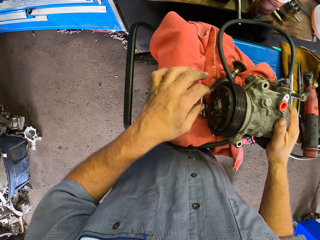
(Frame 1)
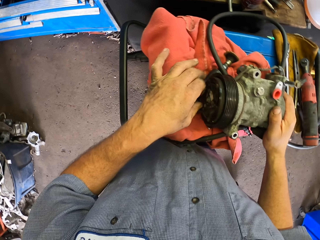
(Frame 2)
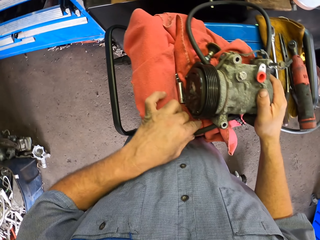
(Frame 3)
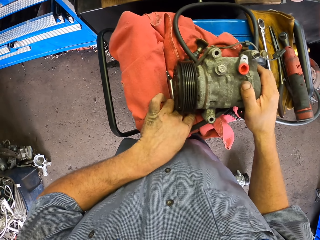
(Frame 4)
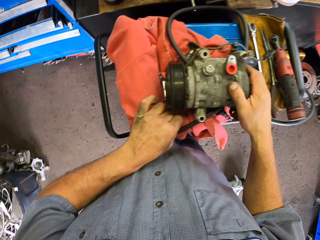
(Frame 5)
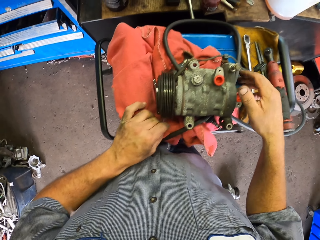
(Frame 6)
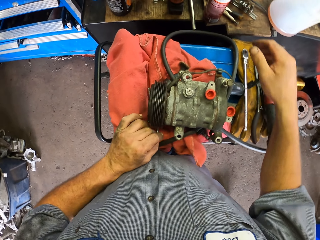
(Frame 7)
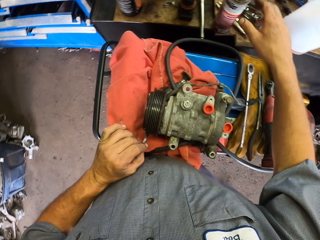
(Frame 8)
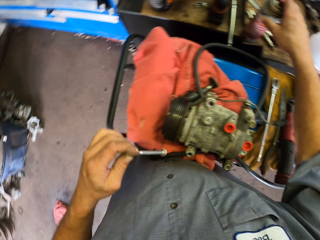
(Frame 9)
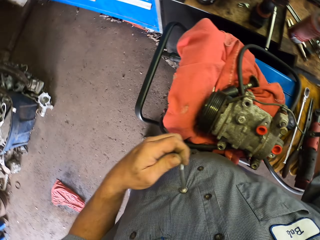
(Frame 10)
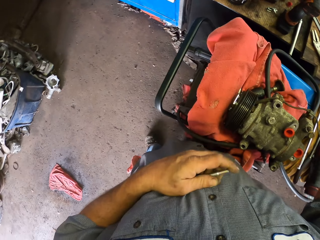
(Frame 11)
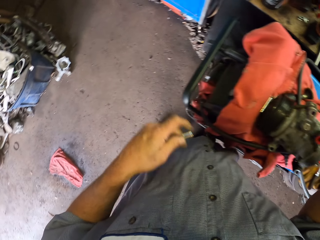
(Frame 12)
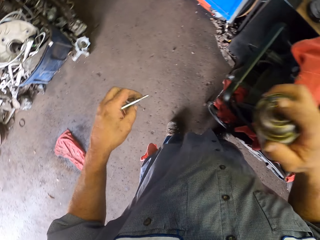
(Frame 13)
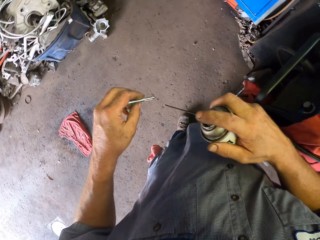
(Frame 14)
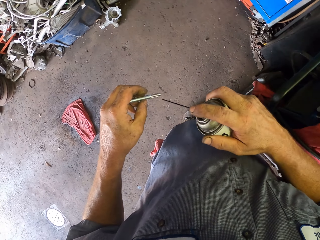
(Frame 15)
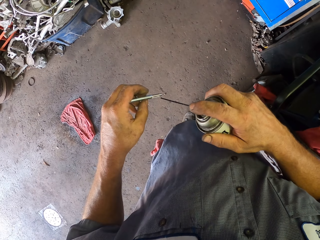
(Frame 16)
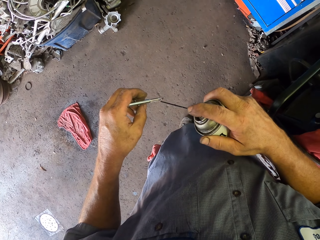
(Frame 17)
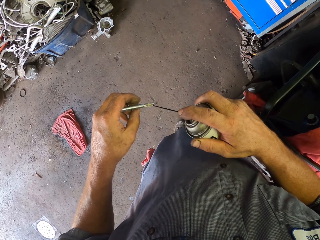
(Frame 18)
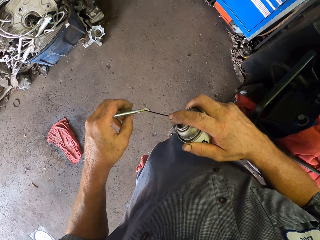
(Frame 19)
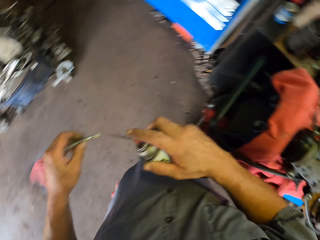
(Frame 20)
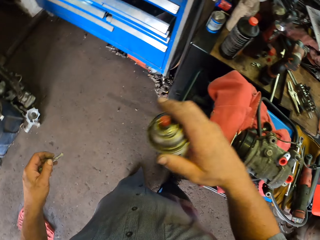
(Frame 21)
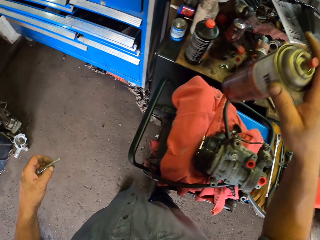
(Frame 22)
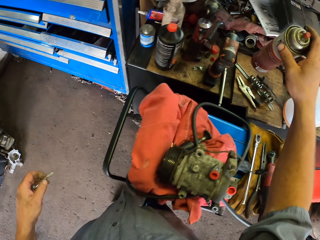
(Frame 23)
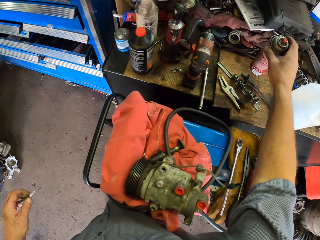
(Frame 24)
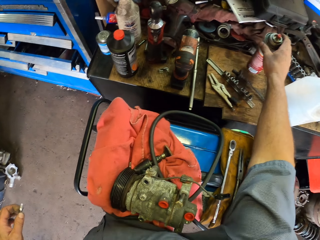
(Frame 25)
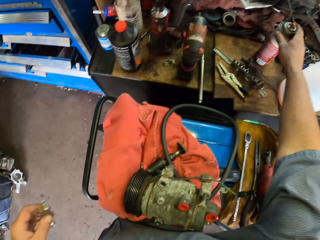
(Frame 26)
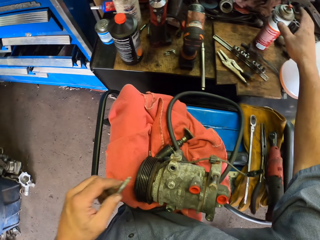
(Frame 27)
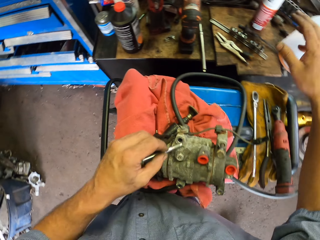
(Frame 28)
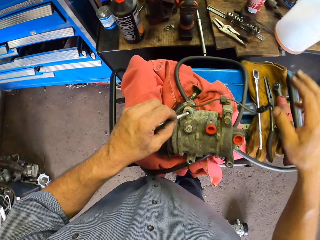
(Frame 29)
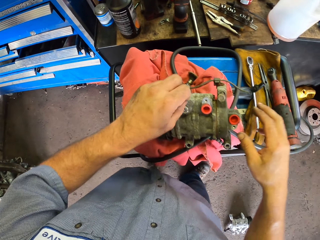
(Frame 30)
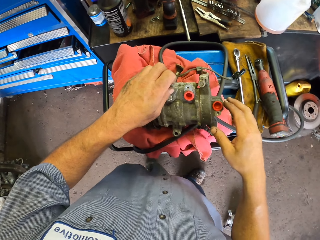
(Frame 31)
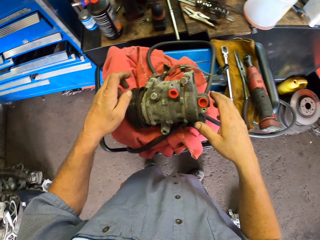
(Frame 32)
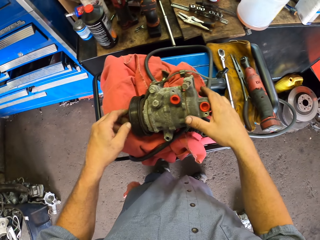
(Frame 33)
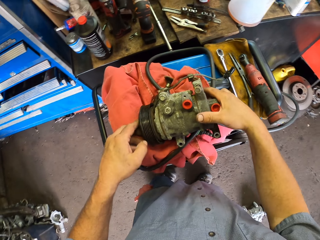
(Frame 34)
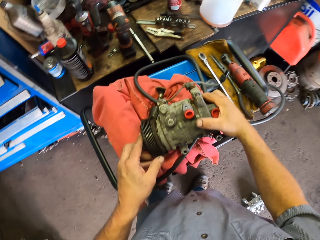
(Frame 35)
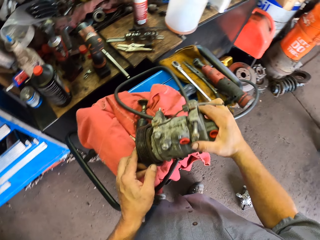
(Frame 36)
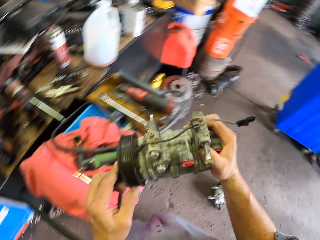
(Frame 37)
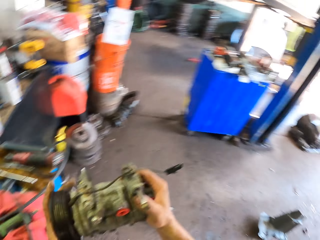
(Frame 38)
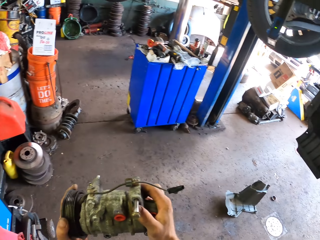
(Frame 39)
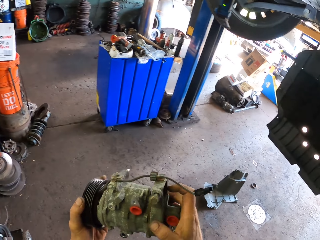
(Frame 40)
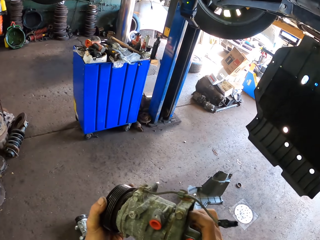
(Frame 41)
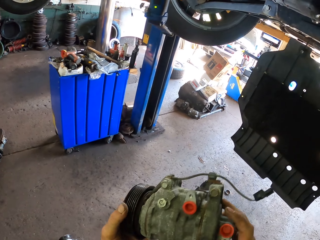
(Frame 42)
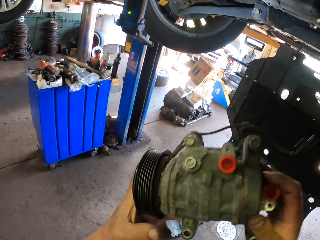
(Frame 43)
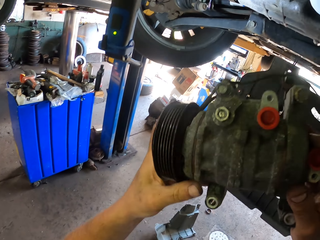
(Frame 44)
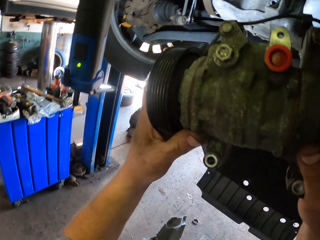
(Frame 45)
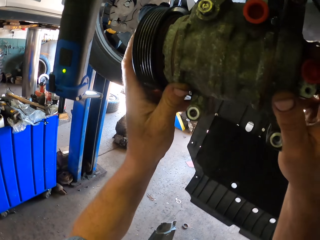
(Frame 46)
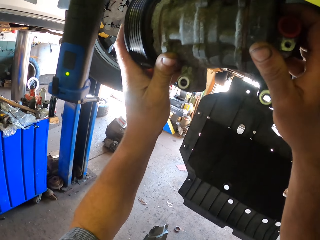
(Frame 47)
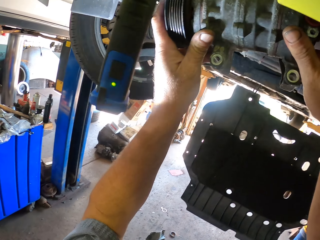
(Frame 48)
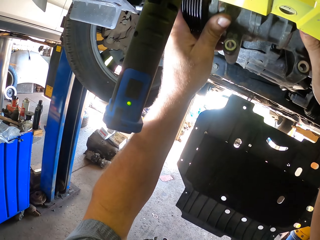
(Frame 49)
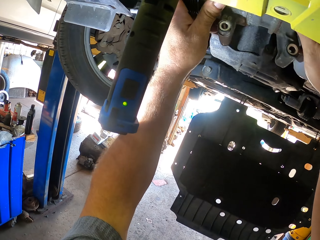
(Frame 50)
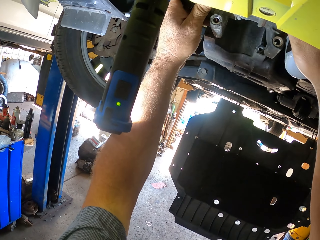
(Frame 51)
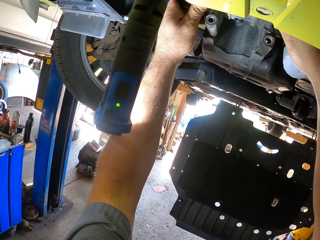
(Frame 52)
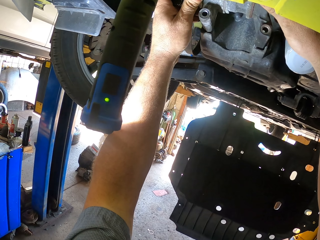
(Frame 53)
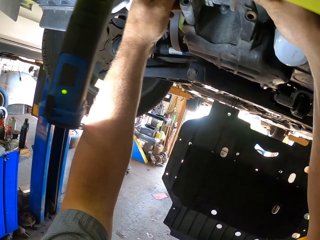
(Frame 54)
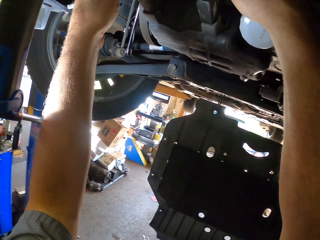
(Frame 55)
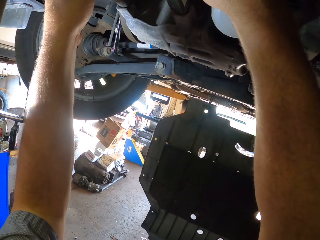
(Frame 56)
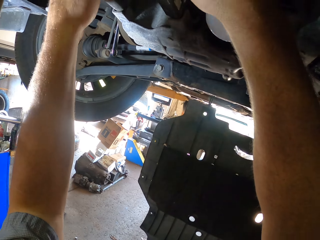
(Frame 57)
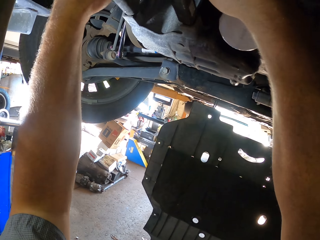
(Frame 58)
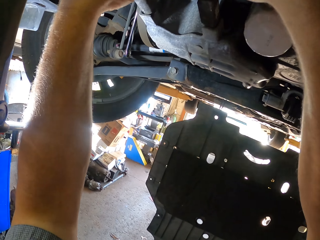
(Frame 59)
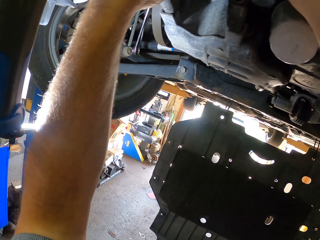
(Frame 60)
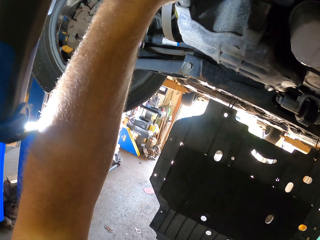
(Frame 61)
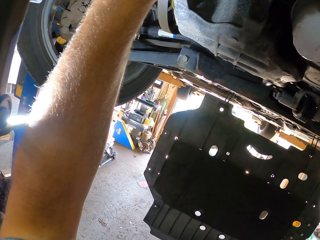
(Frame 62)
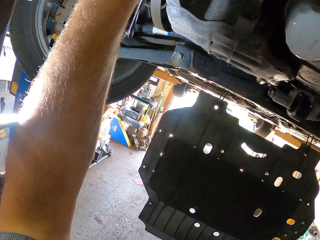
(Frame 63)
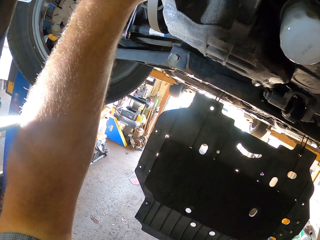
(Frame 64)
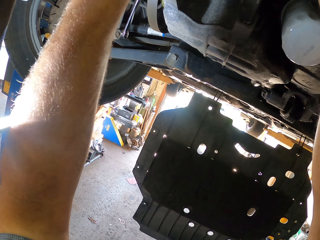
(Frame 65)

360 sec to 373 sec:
The camera wearer picks the spray from the table. They spray a bolt. They put the spray on the table. They put the nail on the AC engine compressor. They pick up the motor. They carry the AC engine compressor. They put the AC engine compressor in the car. They connect the motor to the vehicle. They fix the AC engine compressor.

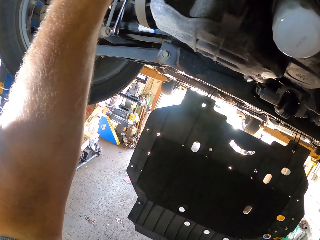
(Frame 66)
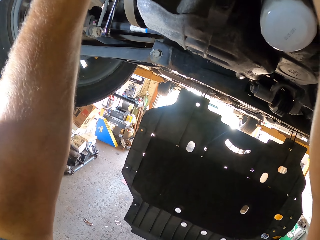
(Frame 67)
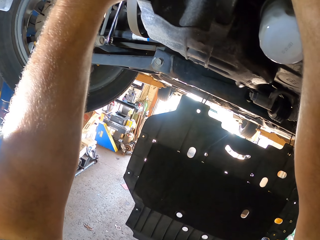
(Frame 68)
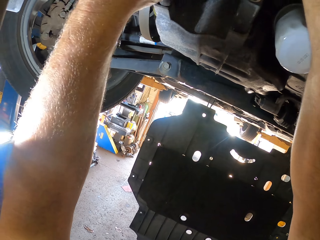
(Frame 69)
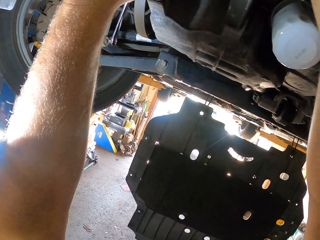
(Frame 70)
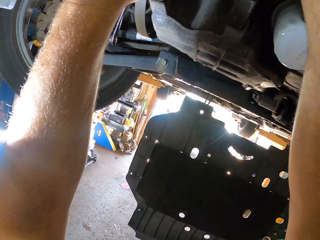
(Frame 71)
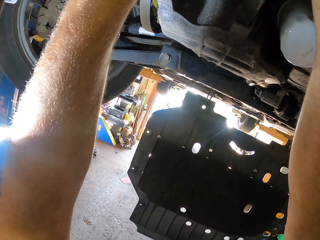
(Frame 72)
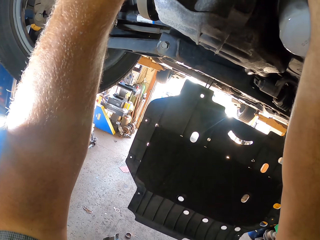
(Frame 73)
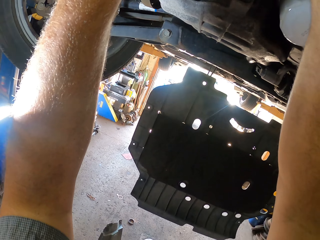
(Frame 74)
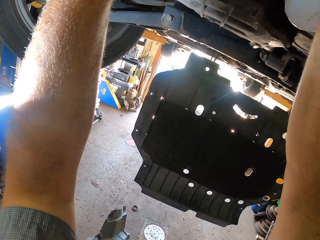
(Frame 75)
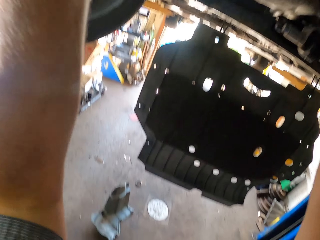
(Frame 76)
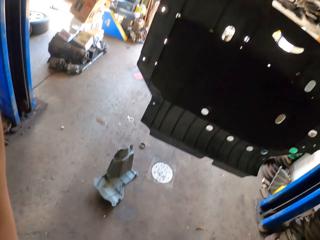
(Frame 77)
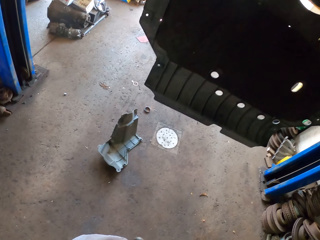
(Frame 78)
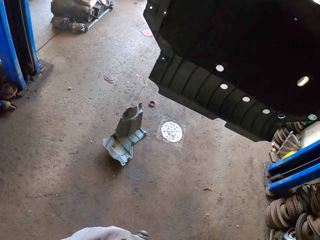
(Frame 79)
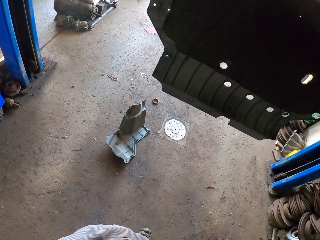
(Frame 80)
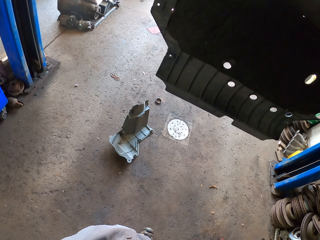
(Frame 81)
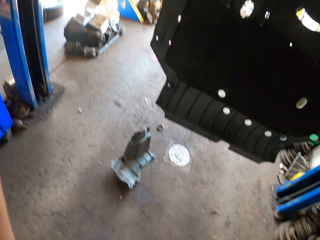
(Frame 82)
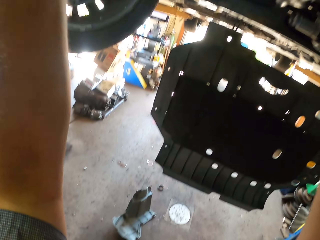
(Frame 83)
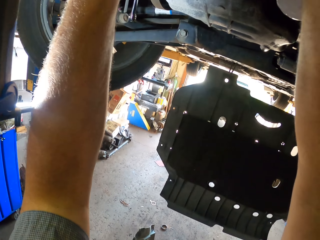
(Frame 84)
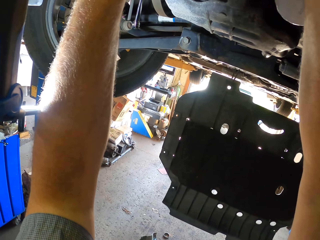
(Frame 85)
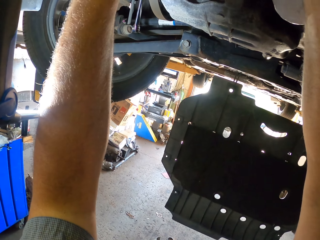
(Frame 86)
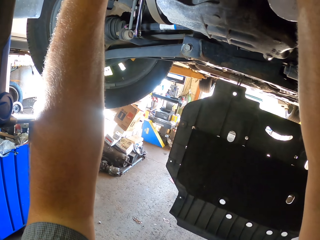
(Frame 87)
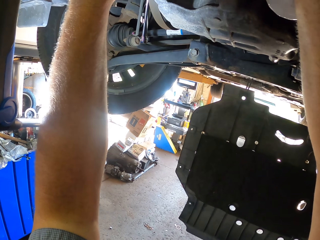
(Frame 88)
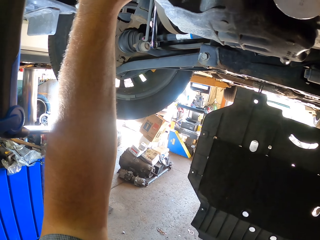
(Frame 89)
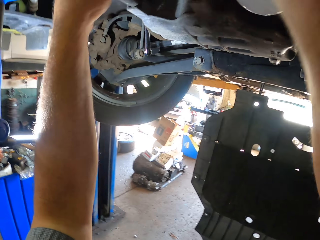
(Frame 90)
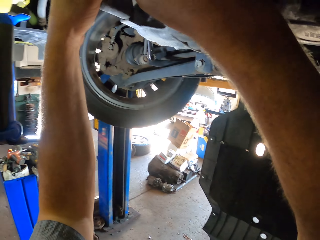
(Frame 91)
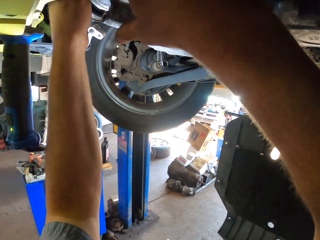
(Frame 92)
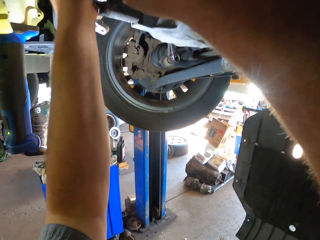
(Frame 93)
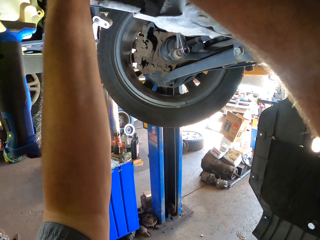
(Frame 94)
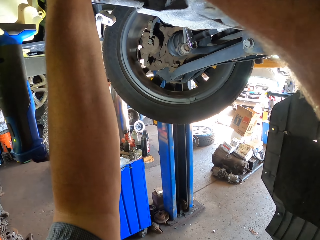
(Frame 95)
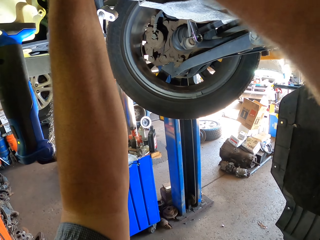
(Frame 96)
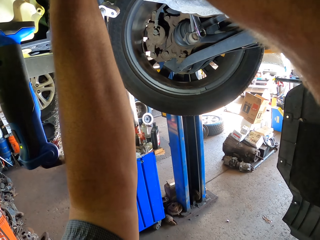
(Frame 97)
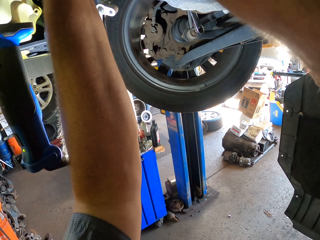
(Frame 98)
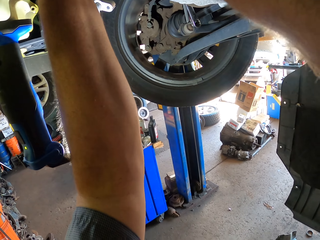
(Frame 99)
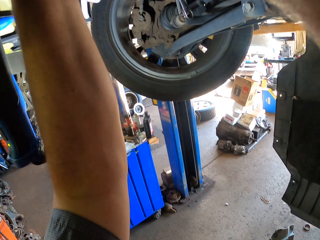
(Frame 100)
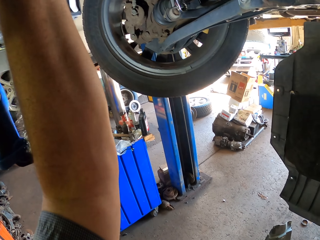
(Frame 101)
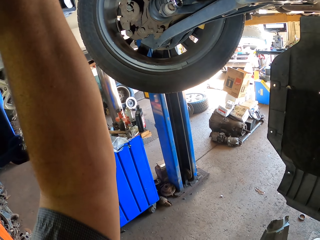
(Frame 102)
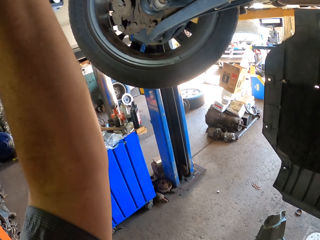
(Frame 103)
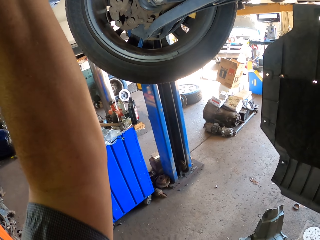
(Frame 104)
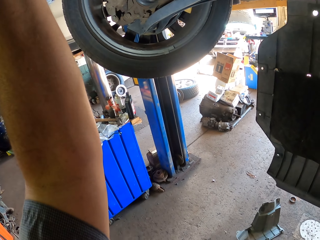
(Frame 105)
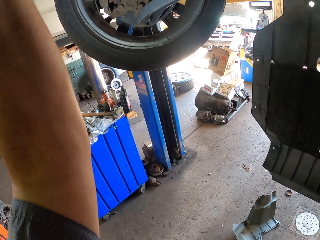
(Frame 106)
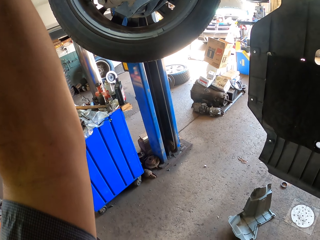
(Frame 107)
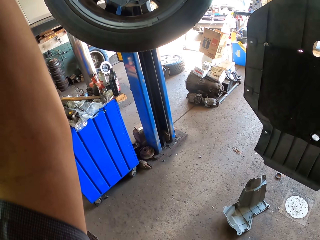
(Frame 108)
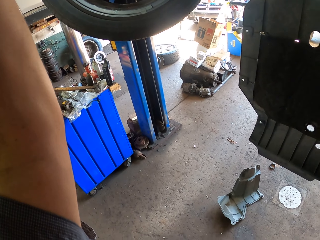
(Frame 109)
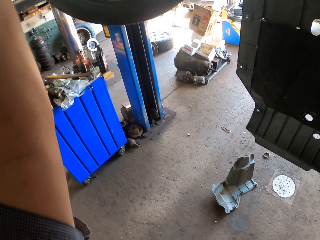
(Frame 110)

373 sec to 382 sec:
The camera wearer looks on the ground. They fix the AC engine compressor.
